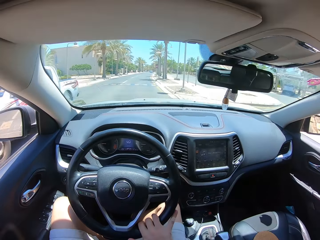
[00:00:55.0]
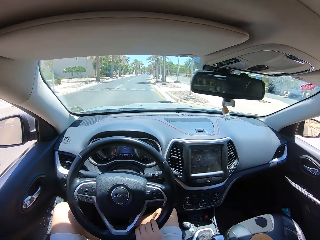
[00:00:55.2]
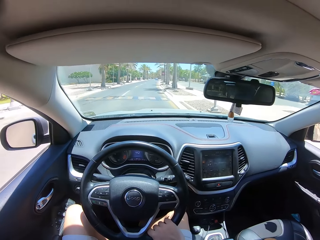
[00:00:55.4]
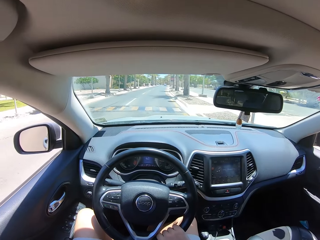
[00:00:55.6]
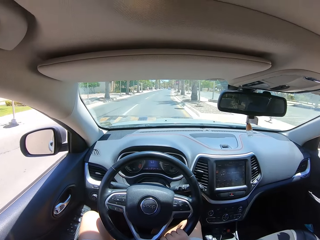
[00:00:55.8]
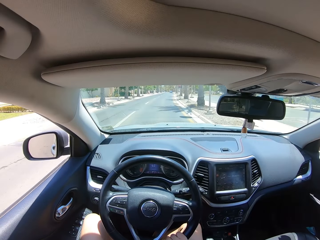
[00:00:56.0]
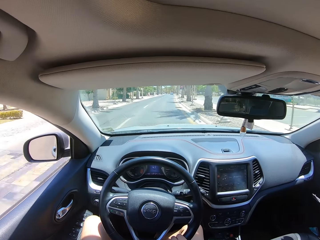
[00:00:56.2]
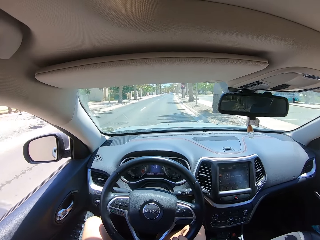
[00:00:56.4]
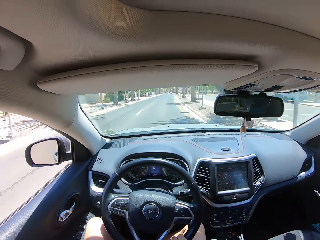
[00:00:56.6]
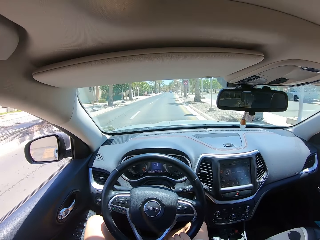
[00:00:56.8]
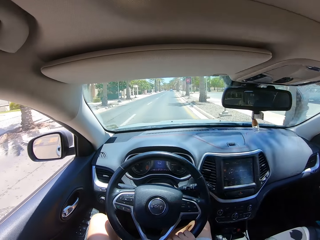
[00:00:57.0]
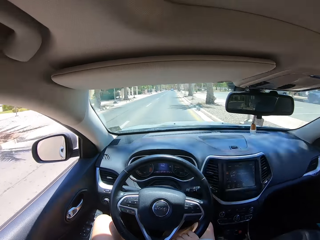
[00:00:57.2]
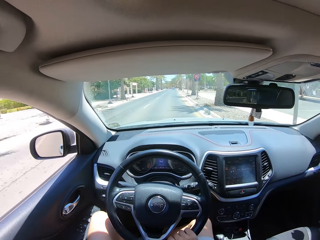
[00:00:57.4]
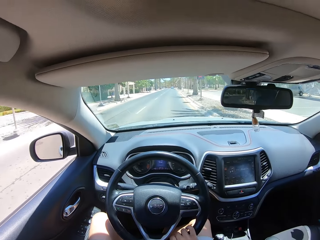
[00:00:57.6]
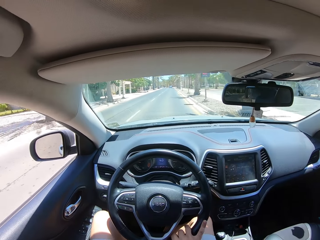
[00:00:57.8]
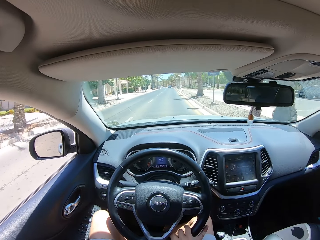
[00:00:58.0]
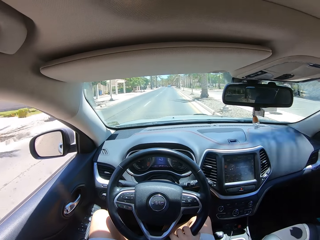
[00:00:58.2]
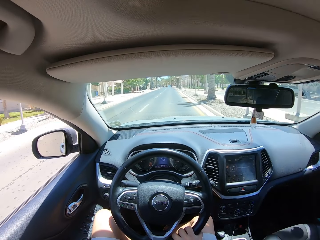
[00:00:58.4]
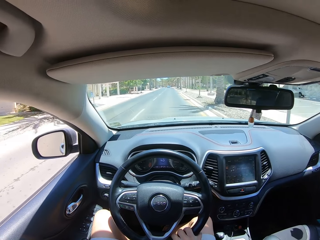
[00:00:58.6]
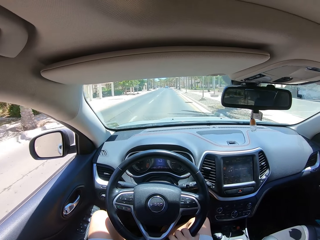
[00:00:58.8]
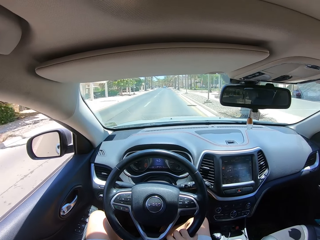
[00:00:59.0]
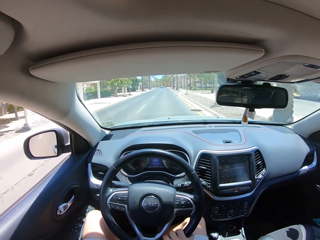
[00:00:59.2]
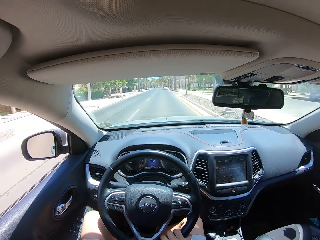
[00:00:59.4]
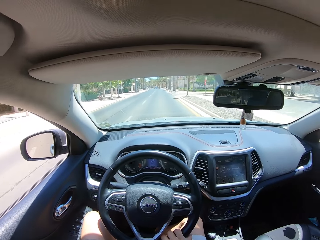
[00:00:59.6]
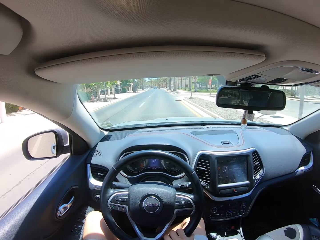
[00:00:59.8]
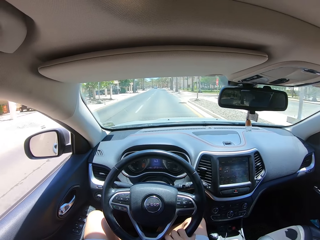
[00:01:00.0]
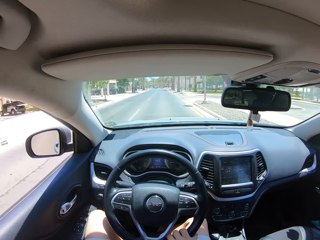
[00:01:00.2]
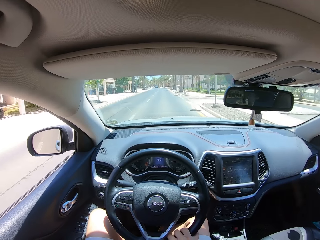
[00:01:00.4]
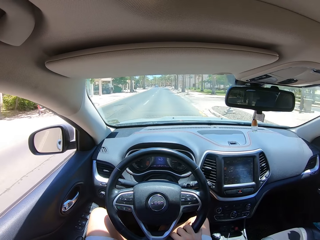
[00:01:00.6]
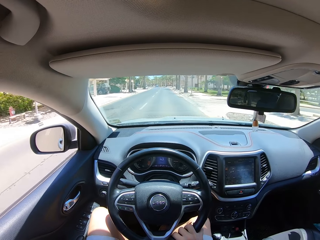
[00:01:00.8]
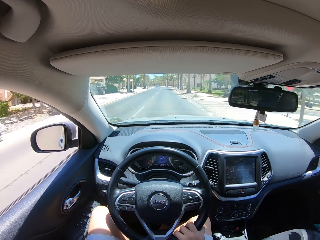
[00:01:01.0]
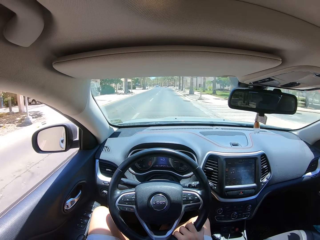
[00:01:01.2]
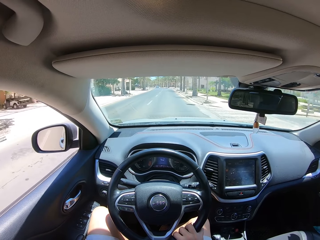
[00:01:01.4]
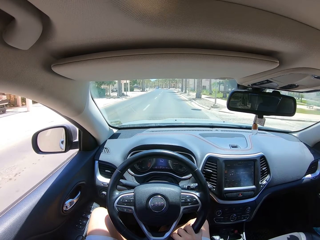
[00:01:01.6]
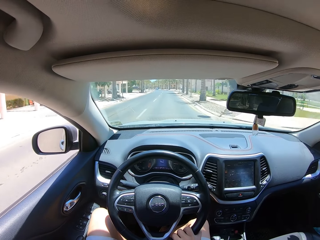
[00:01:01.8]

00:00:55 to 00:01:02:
The camera wearer turns the steering wheel.

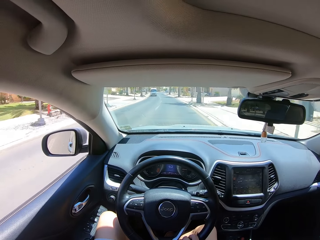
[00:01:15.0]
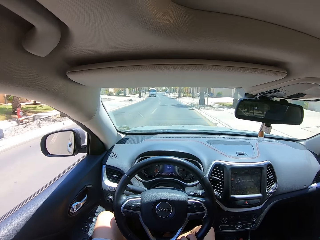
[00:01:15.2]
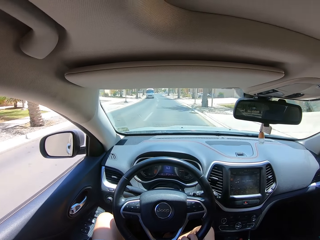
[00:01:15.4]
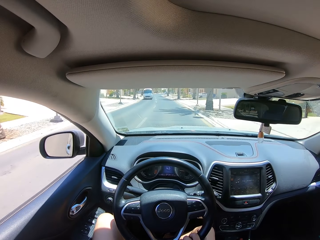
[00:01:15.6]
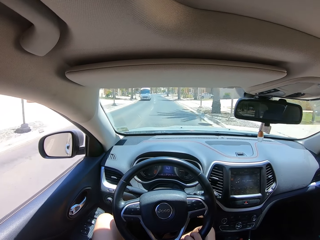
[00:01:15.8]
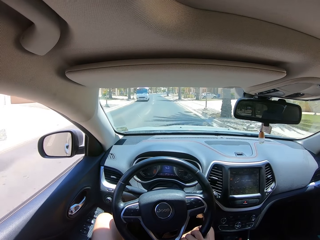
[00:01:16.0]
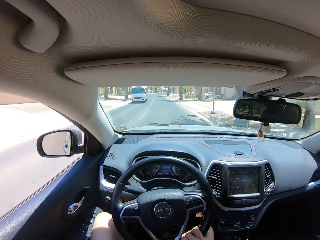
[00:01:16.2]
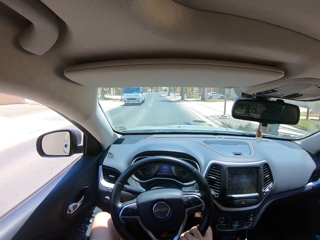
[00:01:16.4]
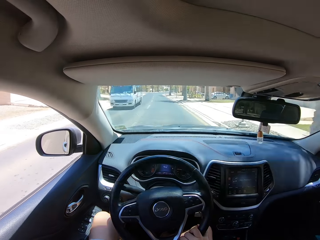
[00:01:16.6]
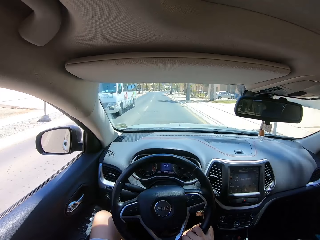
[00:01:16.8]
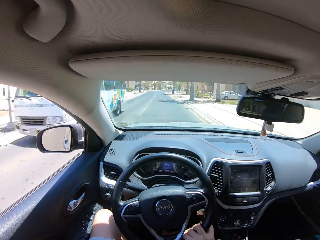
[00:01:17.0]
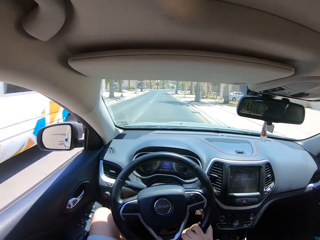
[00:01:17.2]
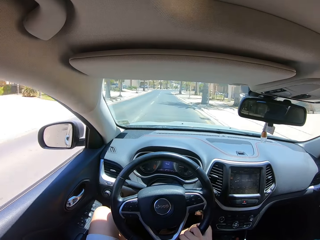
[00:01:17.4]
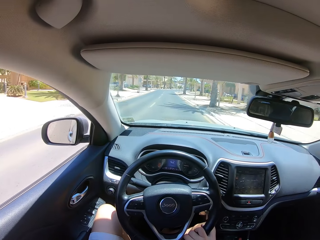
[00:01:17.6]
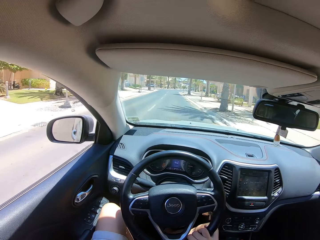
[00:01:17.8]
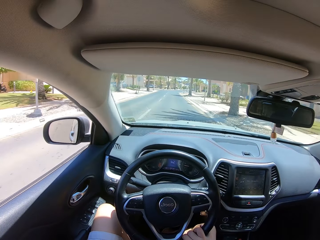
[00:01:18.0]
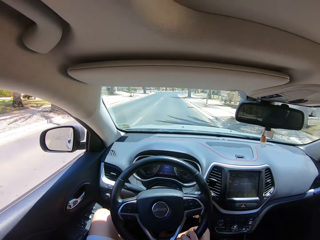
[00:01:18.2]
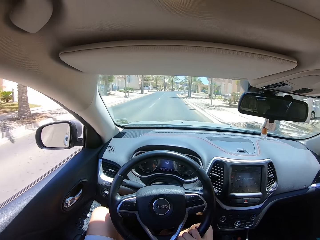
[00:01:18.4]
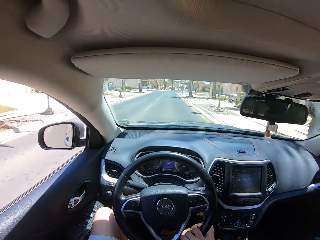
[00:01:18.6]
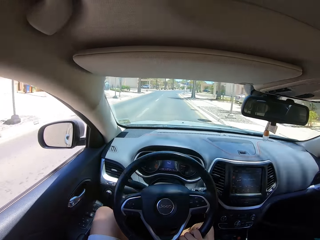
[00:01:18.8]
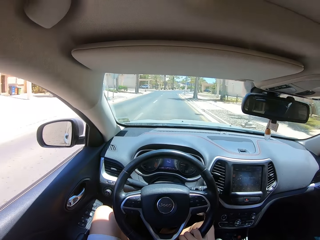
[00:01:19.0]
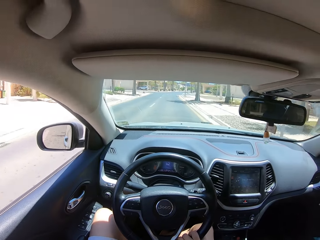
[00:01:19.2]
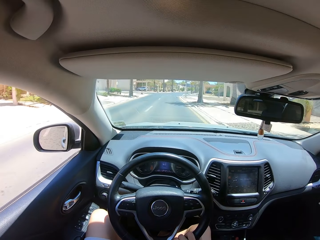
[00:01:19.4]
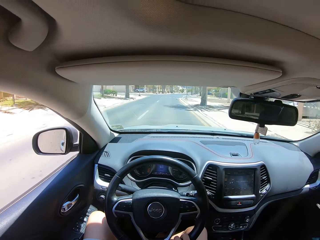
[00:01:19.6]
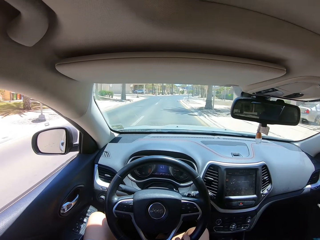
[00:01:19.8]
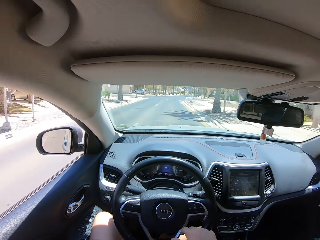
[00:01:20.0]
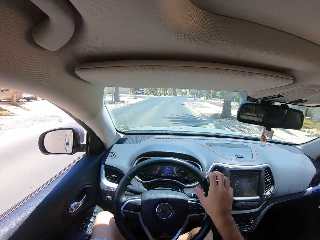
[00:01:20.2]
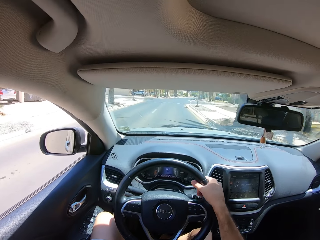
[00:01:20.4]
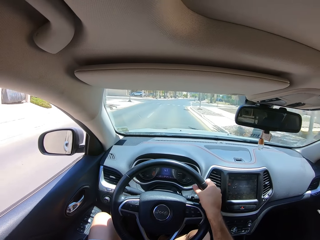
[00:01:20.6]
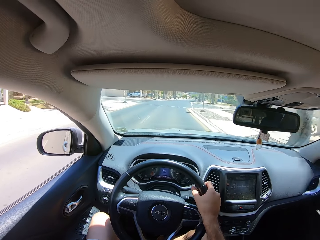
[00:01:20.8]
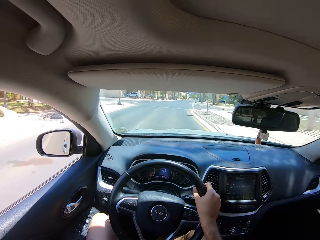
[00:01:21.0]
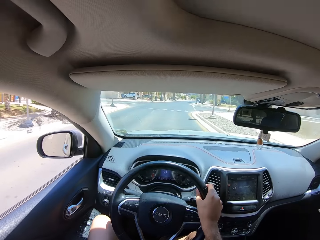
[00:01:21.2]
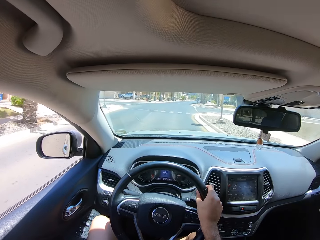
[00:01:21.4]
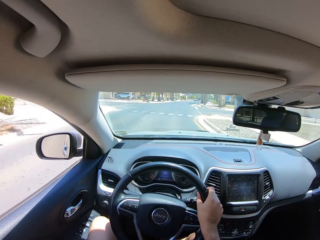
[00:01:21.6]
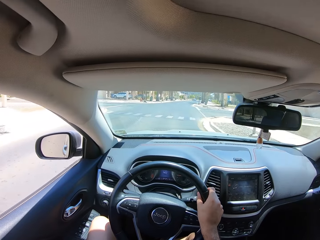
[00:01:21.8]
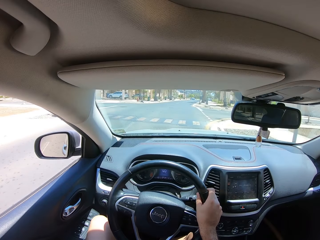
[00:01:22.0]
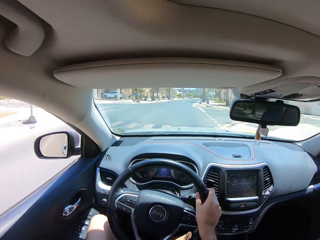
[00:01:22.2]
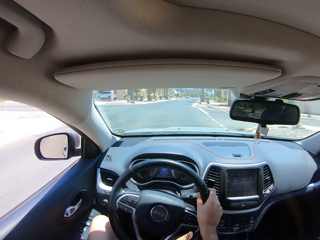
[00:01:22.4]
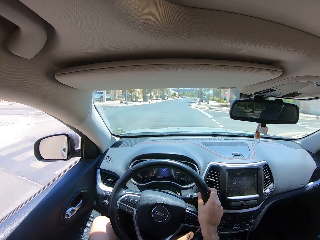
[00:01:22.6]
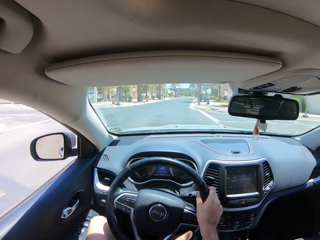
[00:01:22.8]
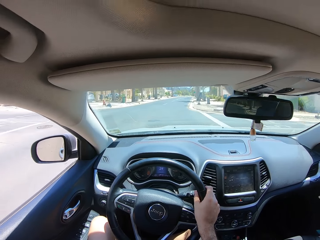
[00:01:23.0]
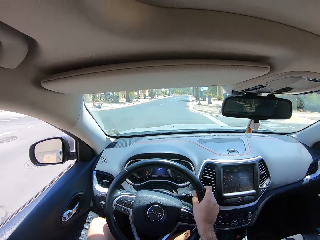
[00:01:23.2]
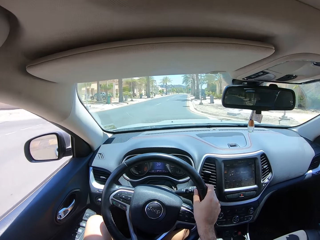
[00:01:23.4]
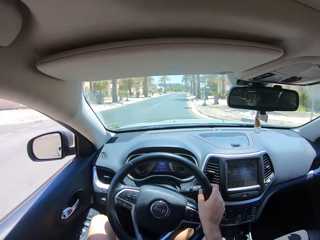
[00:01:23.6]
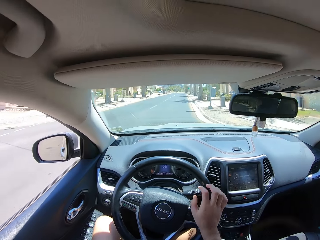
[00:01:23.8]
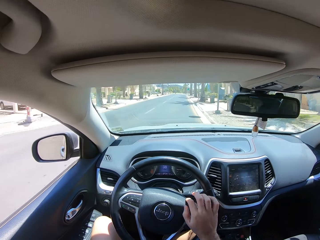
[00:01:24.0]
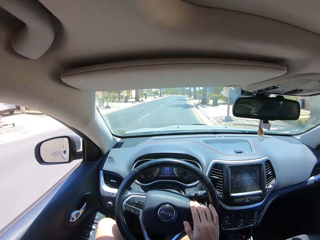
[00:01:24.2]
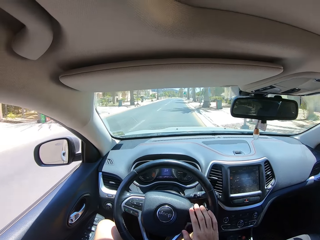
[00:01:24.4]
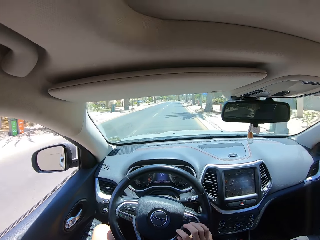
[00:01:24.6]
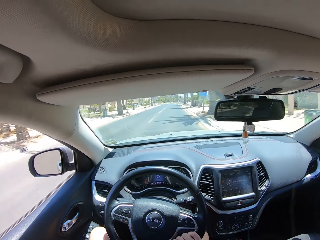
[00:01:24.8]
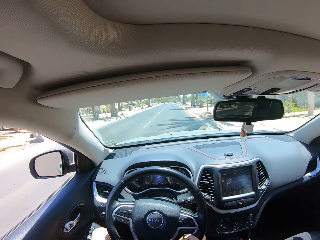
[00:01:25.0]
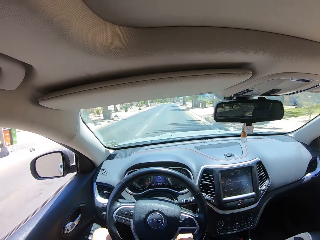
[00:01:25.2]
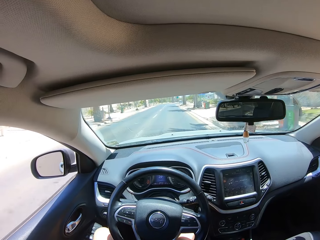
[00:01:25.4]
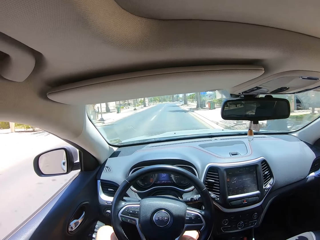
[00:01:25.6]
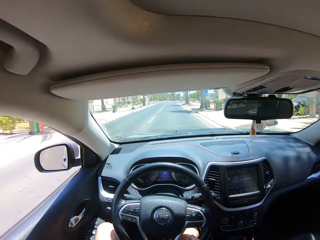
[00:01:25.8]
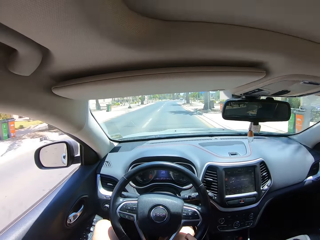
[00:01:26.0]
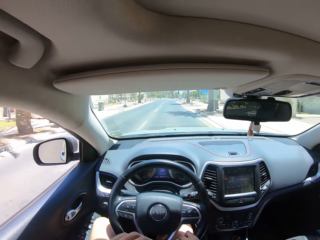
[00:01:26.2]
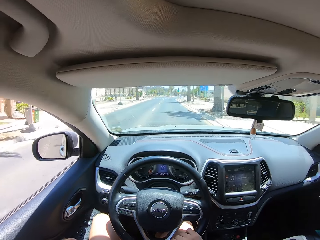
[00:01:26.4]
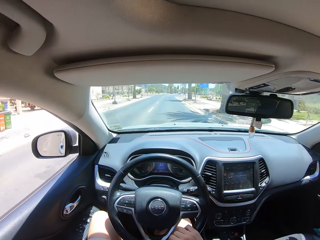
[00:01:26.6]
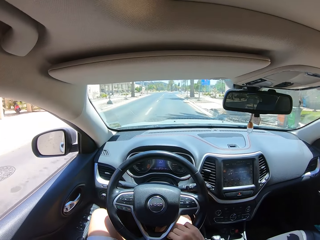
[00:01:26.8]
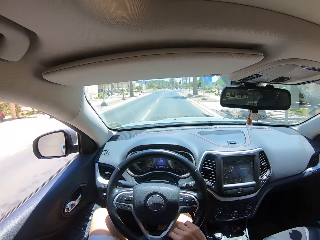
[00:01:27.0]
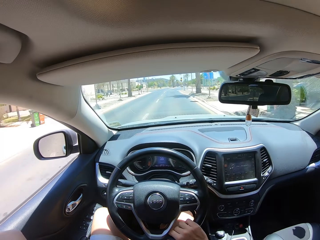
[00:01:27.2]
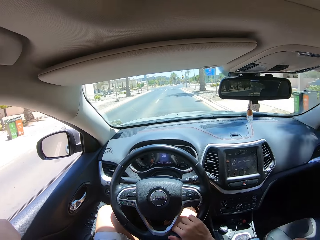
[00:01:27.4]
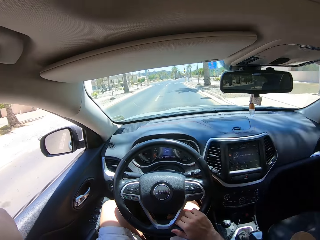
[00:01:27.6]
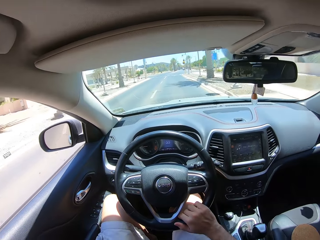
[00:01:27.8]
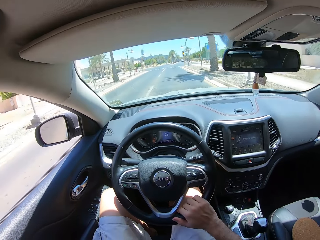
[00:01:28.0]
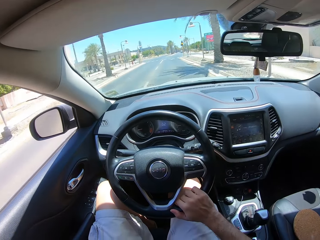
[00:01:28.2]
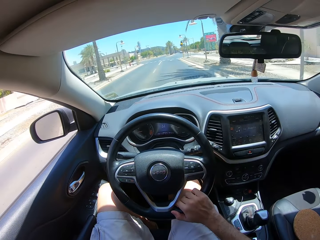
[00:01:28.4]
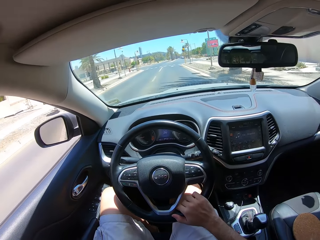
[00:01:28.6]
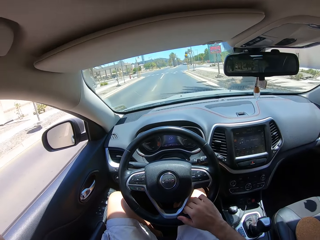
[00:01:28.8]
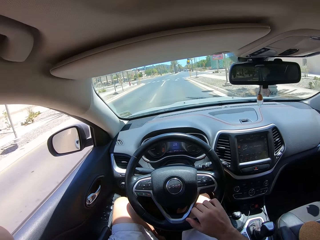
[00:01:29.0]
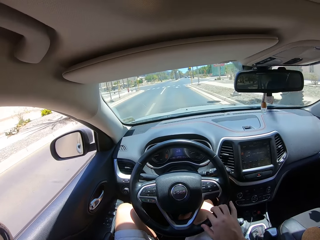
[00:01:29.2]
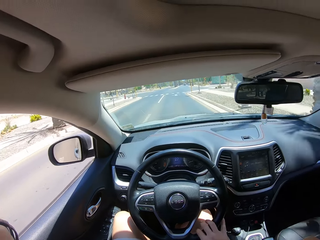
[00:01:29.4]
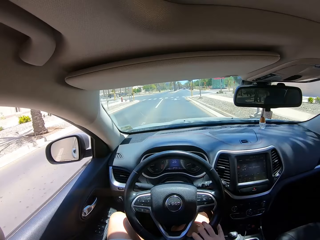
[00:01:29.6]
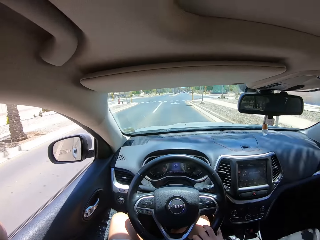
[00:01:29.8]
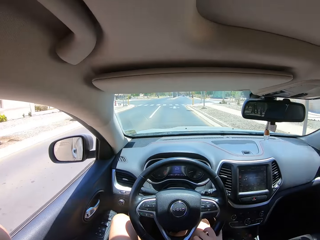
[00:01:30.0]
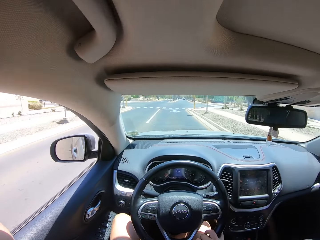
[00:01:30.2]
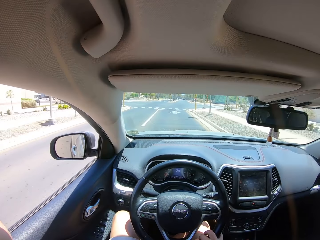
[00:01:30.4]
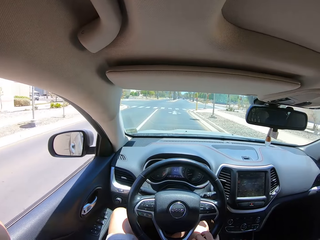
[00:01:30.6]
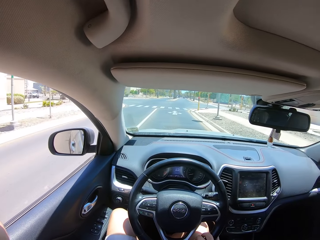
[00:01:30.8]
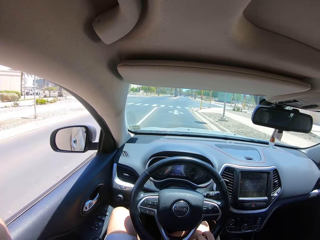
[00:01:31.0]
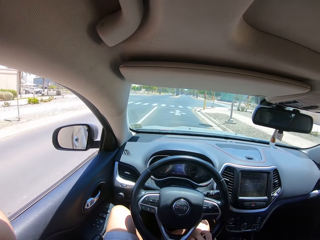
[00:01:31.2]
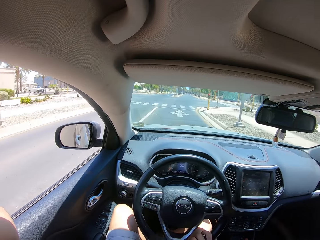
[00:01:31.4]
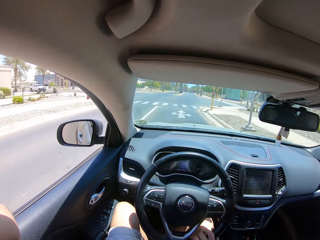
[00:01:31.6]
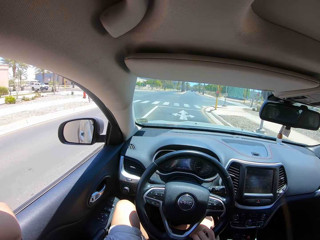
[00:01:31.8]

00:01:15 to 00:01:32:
The camera wearer turns the steering wheel. They turn it again. They fix the camera.
